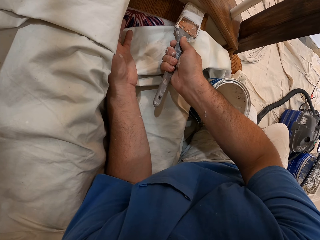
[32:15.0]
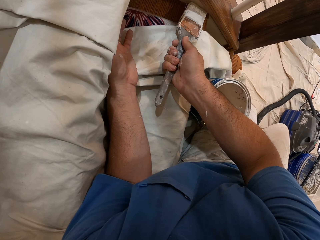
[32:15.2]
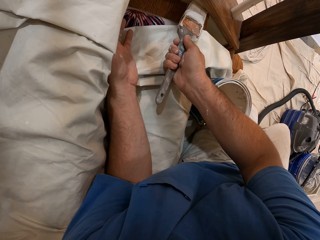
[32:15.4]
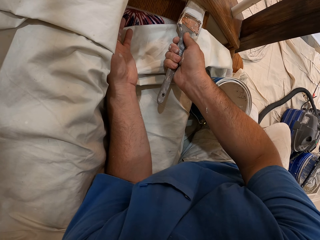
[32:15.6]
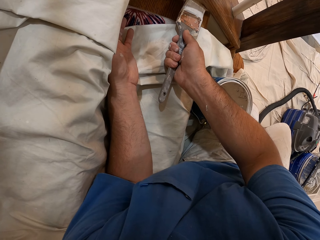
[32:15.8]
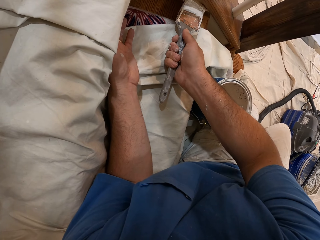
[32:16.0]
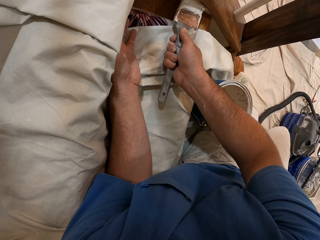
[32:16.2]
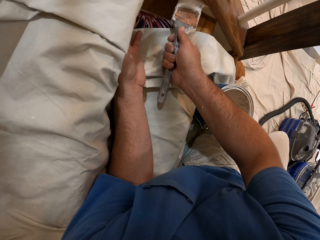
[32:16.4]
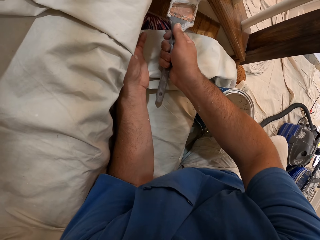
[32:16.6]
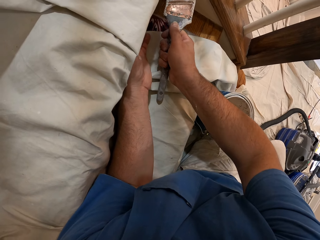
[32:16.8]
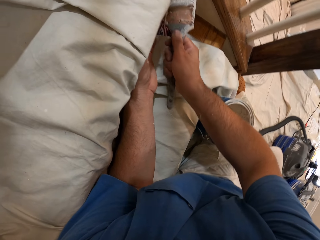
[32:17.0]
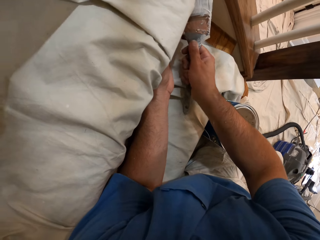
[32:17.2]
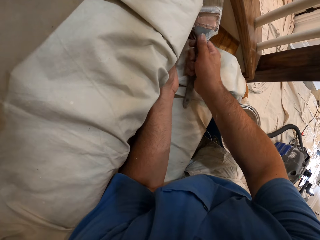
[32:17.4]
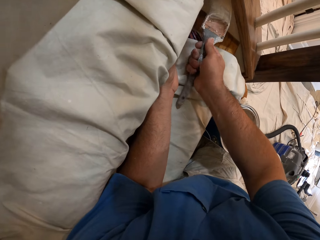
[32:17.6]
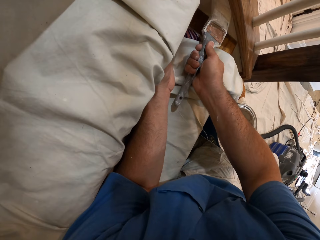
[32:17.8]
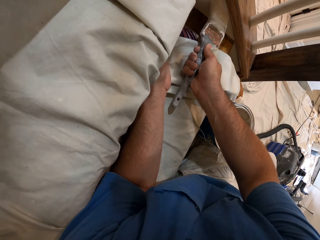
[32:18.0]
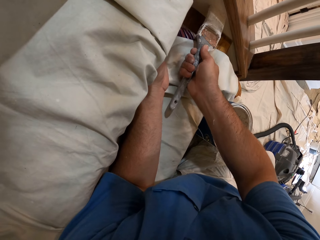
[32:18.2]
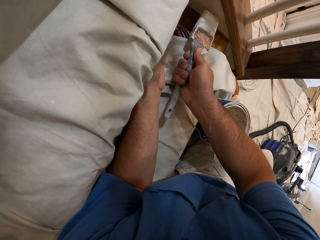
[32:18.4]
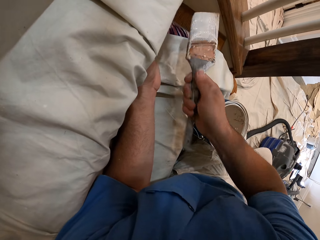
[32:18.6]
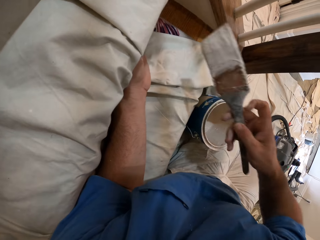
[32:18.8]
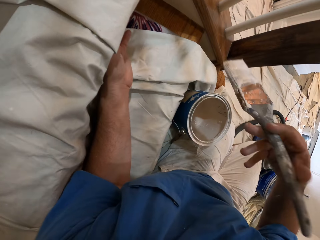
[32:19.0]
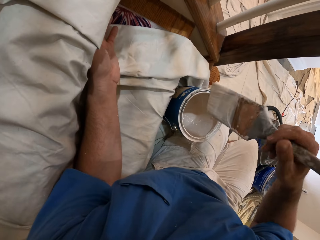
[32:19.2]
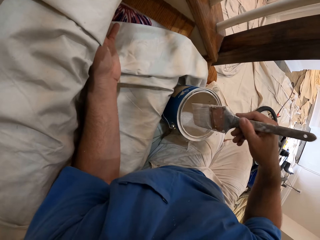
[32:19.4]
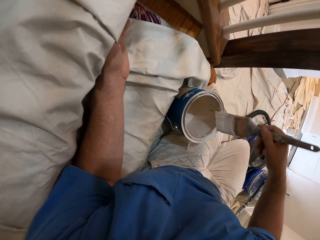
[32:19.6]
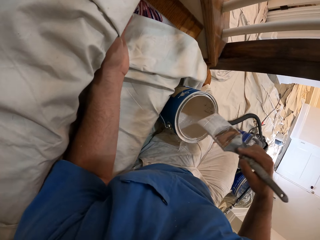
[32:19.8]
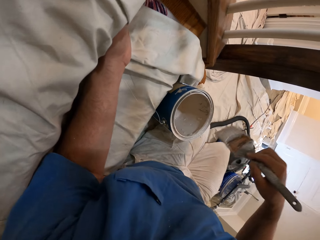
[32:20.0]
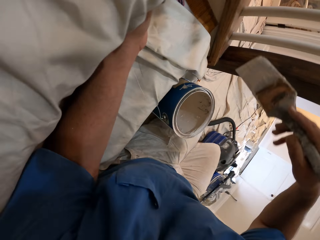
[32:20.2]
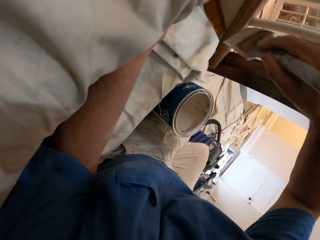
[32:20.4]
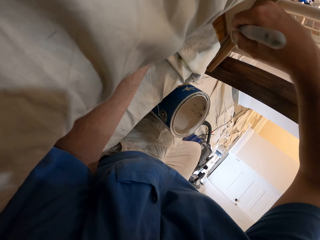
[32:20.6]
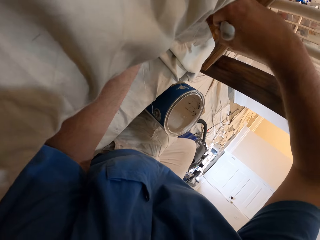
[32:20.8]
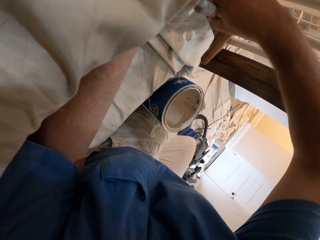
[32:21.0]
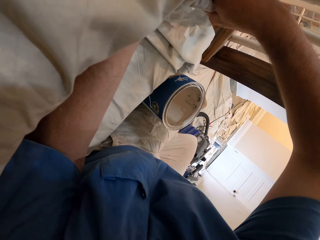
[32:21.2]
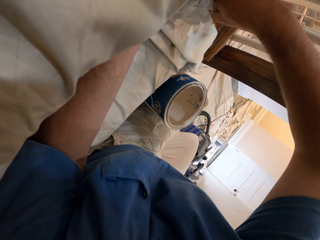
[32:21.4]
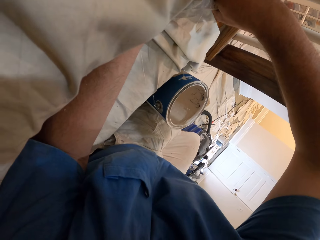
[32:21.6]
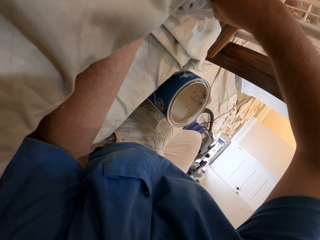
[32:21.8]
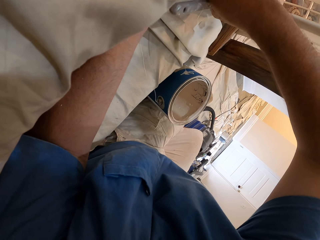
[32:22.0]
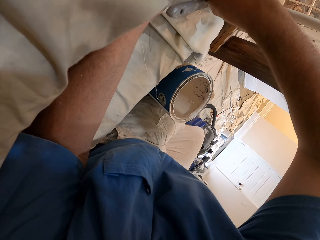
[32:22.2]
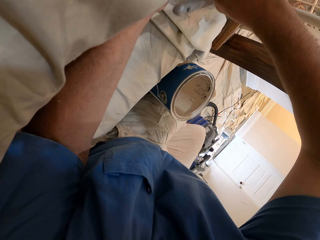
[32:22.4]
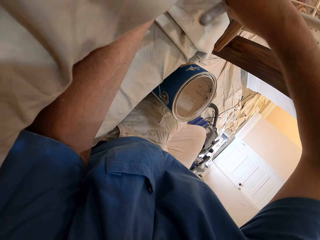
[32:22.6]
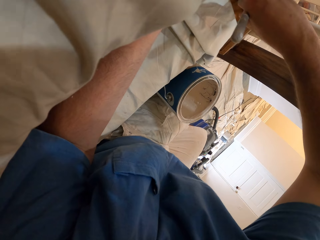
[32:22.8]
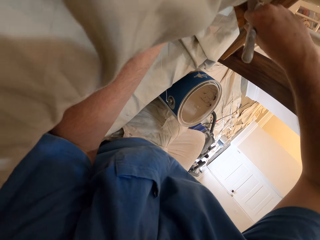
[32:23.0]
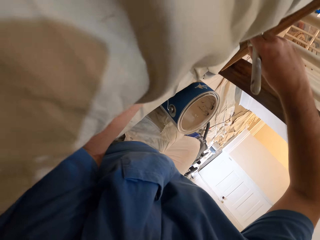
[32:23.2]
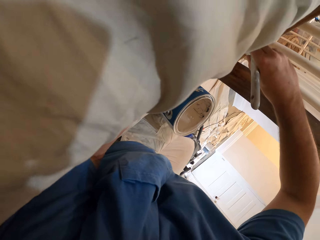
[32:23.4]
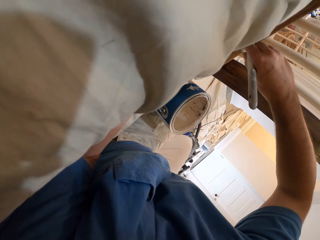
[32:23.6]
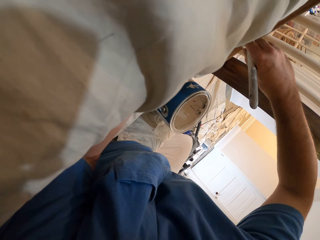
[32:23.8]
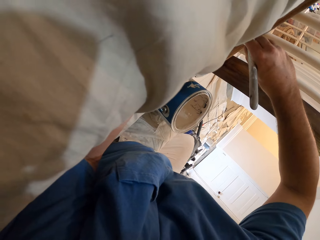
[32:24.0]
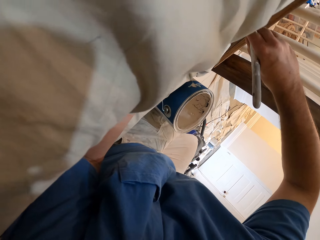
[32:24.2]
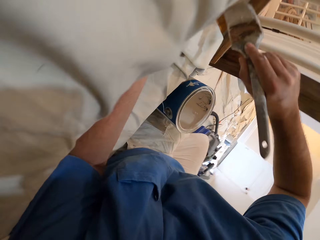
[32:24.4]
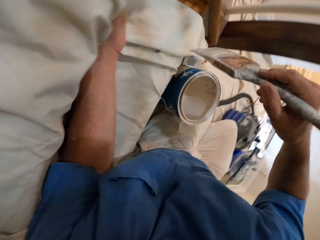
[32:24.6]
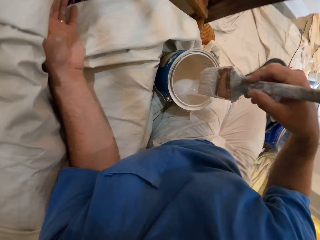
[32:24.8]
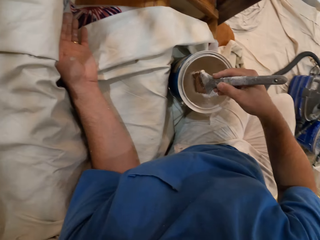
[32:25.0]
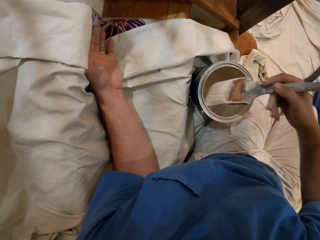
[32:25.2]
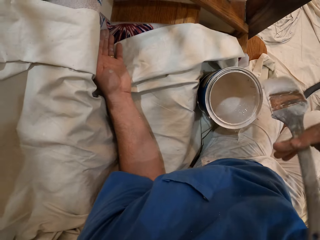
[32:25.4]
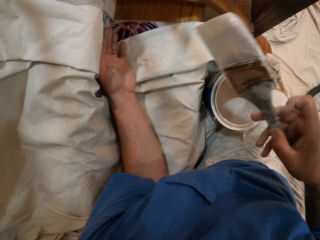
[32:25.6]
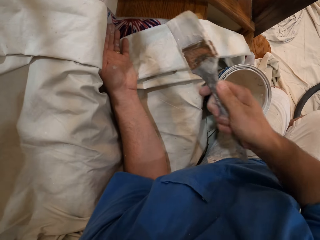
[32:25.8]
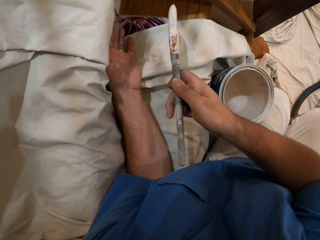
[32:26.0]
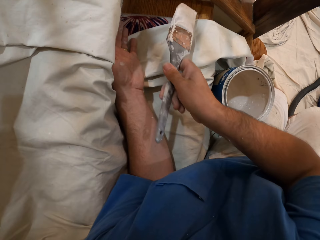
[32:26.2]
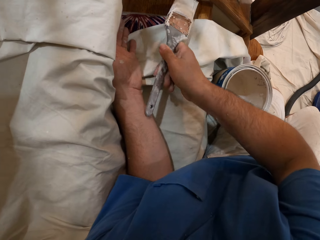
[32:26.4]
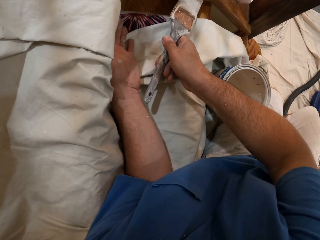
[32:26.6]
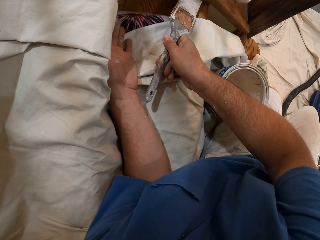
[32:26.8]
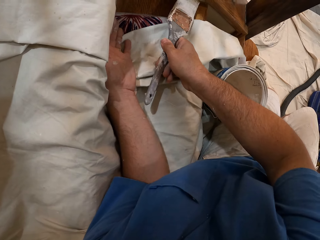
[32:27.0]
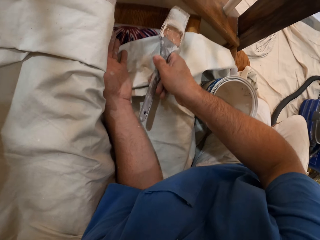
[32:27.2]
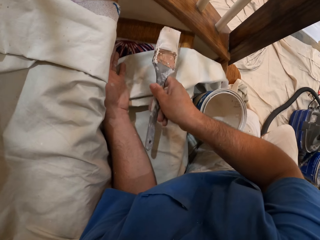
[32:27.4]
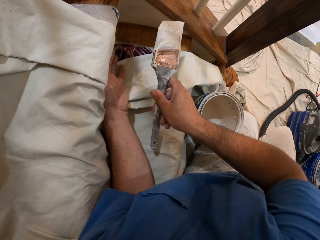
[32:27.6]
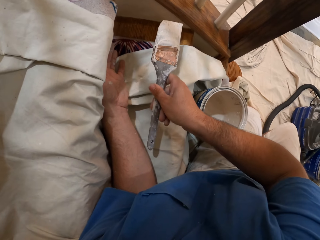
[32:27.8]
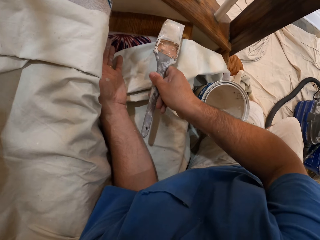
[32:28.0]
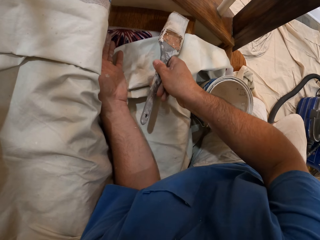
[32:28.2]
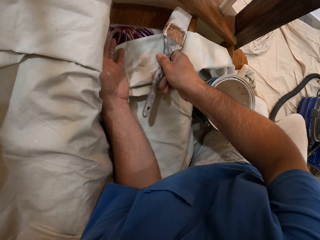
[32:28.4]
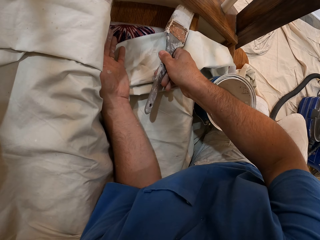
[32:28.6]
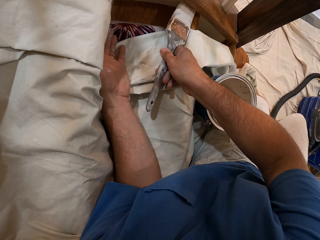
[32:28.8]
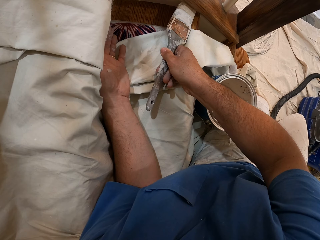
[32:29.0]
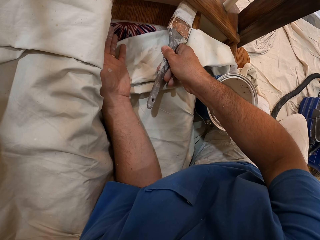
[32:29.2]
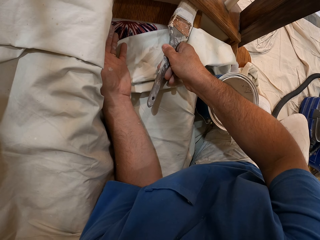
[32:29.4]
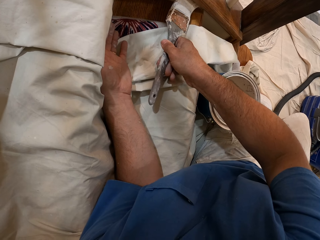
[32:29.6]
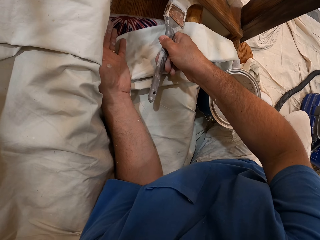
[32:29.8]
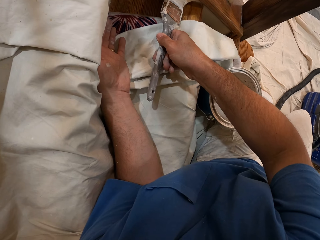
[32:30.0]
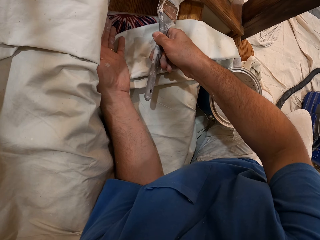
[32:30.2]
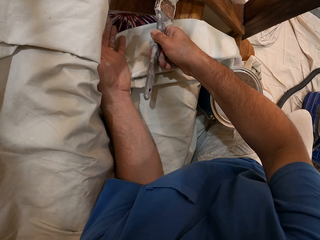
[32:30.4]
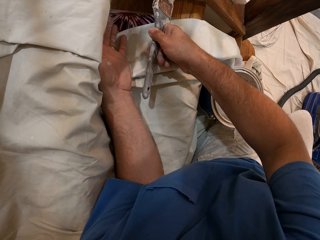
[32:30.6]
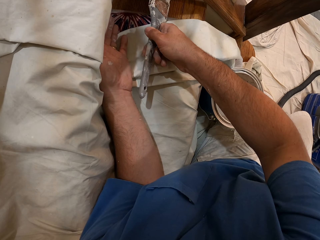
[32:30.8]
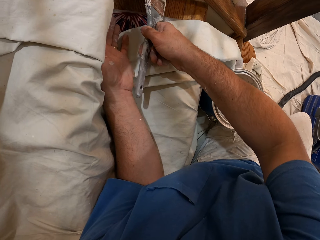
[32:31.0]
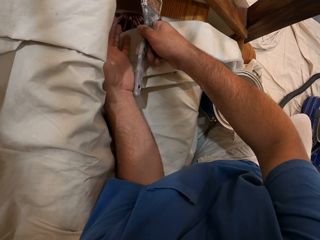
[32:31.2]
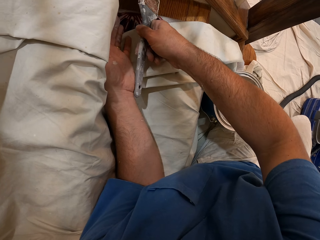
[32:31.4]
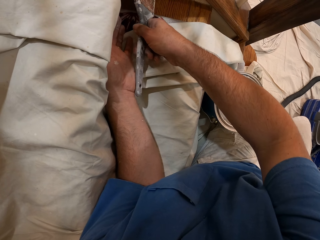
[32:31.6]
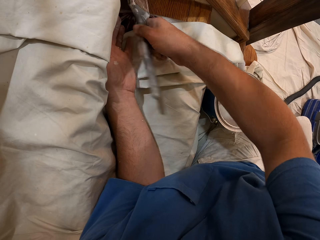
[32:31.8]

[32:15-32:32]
The camera wearer rubs the paint brush on the edge of the paint tin. They paint the stairs with the brush. They dip the brush in the paint. They paint the stairs with the brush.

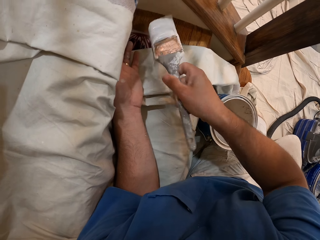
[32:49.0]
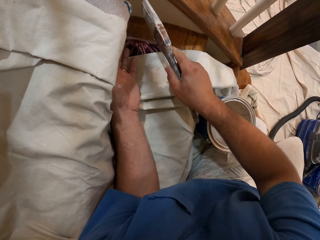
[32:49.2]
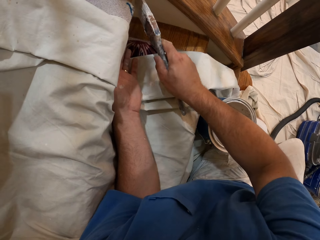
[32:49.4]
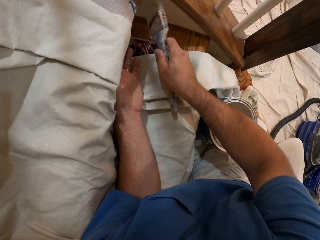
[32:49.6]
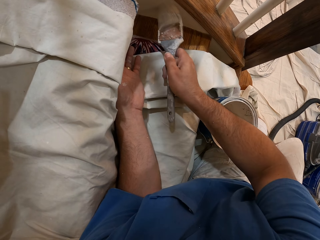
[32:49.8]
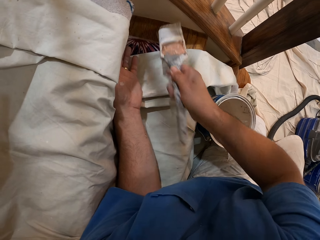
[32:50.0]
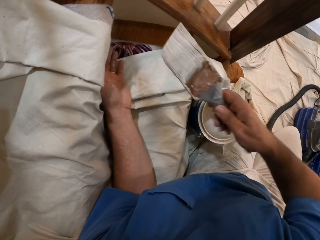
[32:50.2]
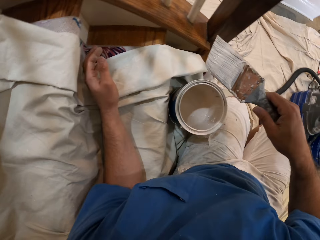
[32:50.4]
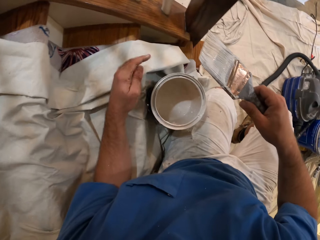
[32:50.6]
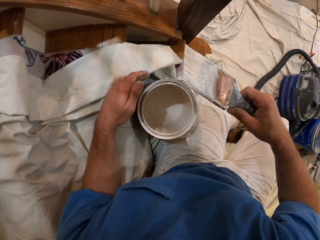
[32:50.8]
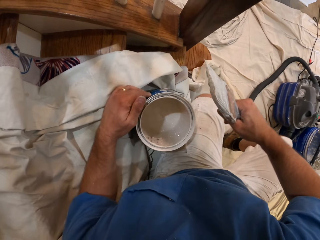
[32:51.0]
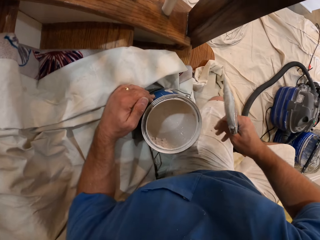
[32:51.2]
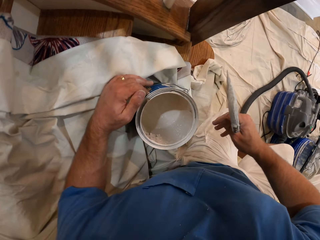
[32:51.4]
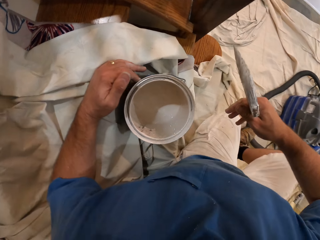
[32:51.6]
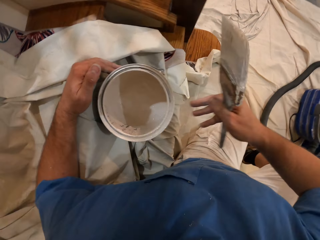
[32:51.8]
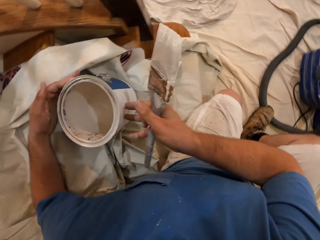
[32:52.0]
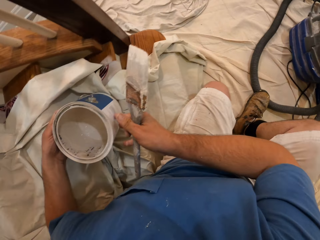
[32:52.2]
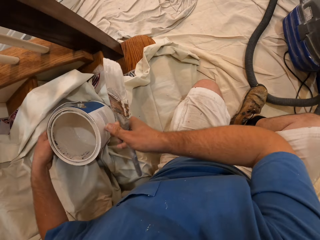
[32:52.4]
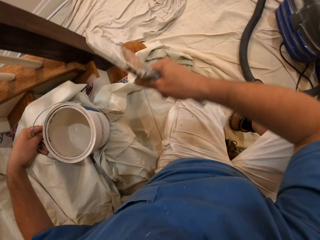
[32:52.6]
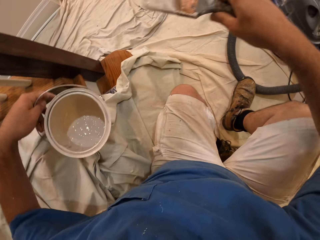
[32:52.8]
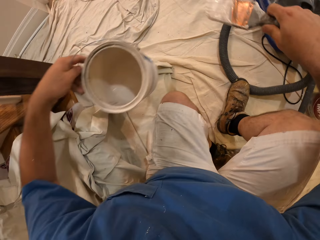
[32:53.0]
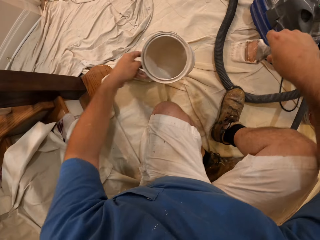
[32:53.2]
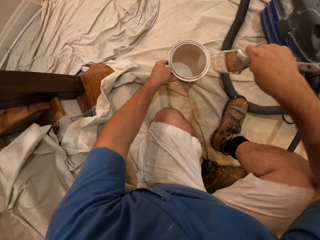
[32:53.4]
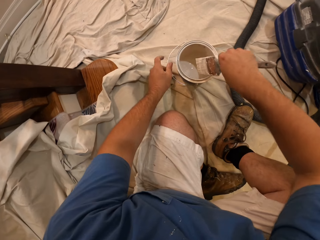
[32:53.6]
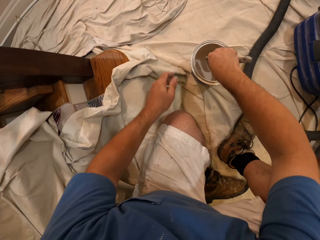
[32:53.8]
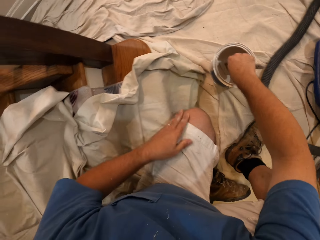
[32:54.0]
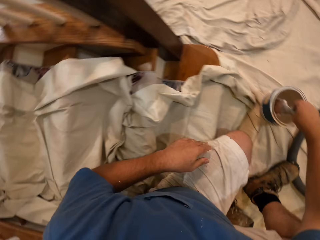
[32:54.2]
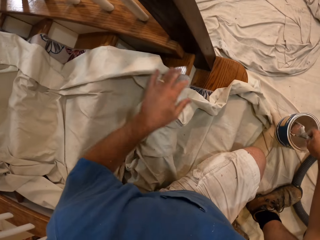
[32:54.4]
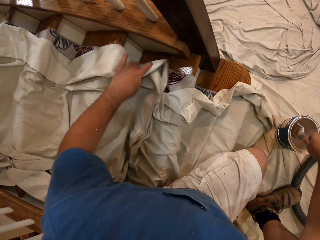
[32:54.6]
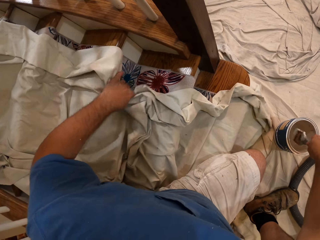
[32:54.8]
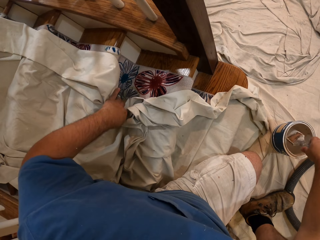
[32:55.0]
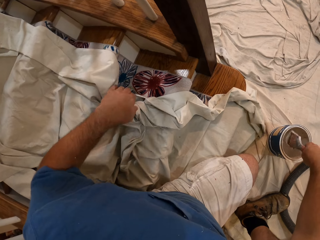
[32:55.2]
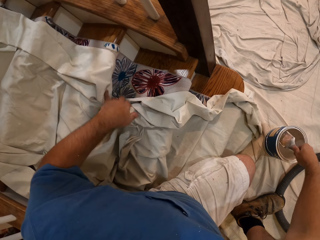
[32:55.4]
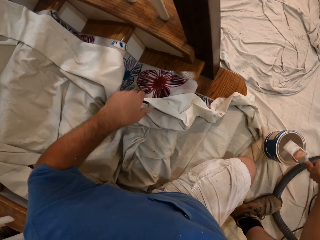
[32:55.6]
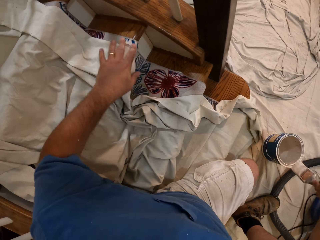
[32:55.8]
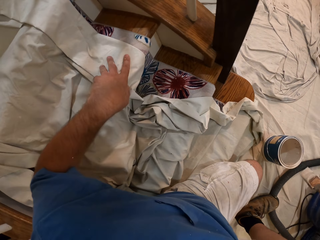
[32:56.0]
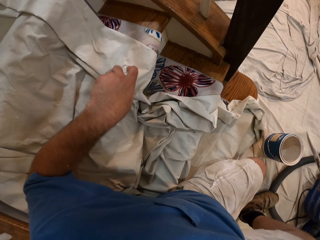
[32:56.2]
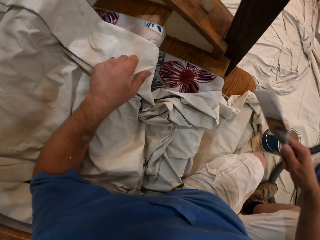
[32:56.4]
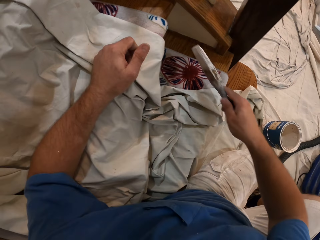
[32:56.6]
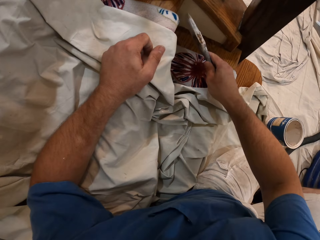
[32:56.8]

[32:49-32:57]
The camera wearer stops painting. He picks up the paint from the stairs. He puts the paint on the floor. He dips the paint brush into the paint. He pulls the cloth from the stairs. He adjusts the cloth on the staircase with his left hand.
